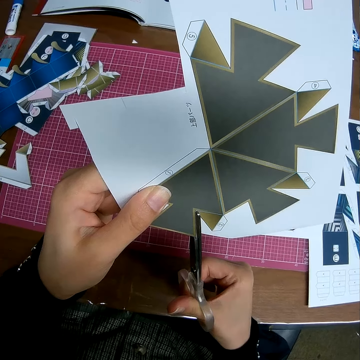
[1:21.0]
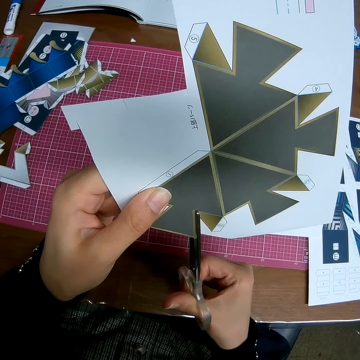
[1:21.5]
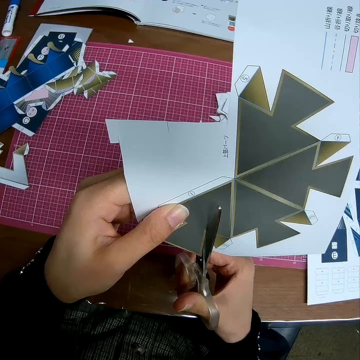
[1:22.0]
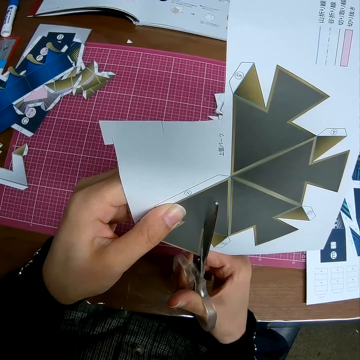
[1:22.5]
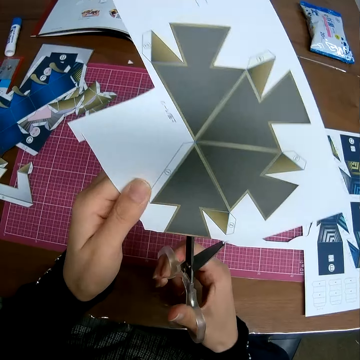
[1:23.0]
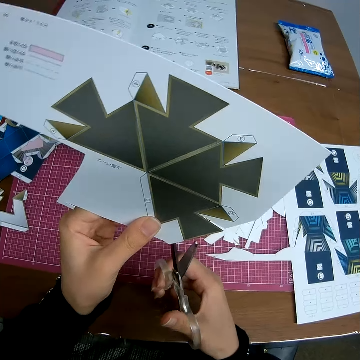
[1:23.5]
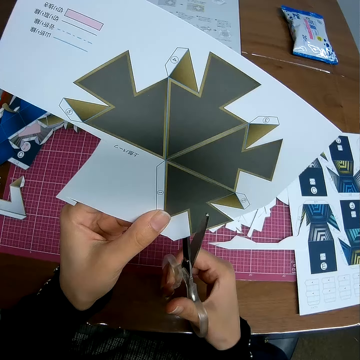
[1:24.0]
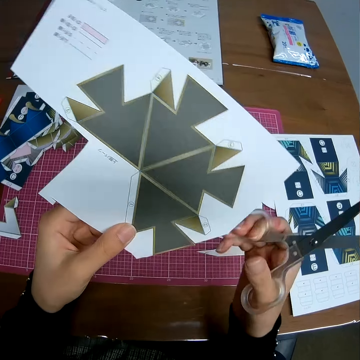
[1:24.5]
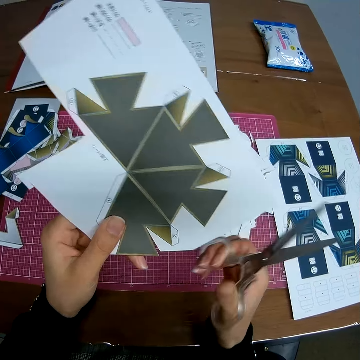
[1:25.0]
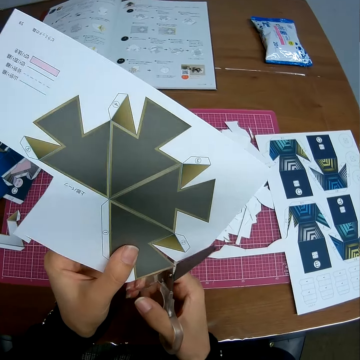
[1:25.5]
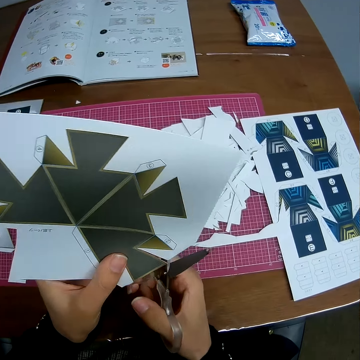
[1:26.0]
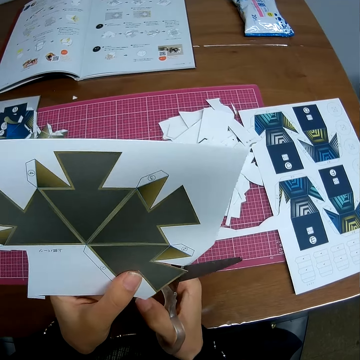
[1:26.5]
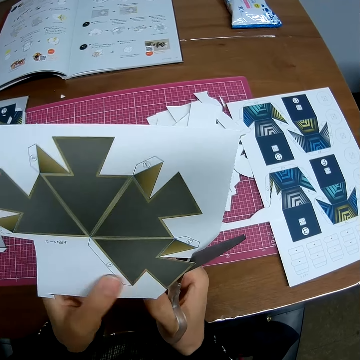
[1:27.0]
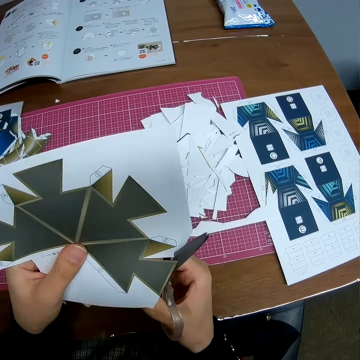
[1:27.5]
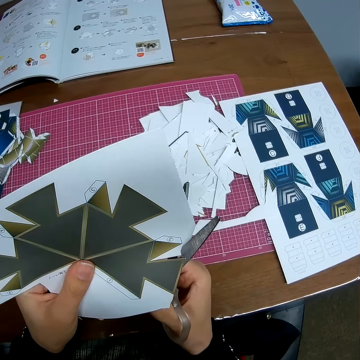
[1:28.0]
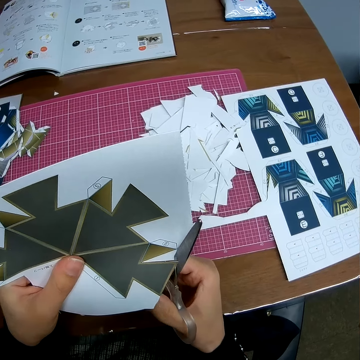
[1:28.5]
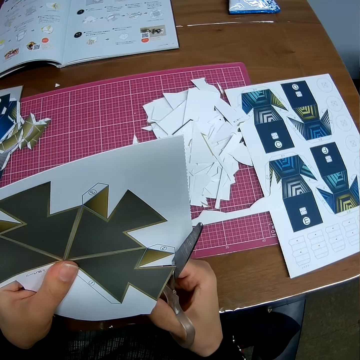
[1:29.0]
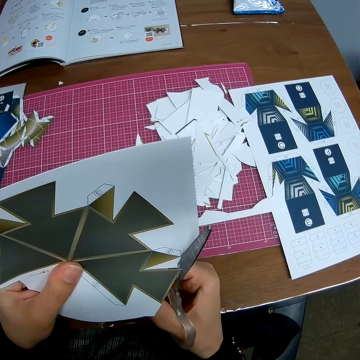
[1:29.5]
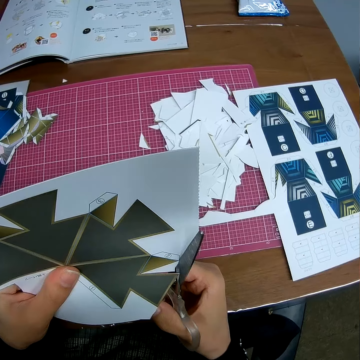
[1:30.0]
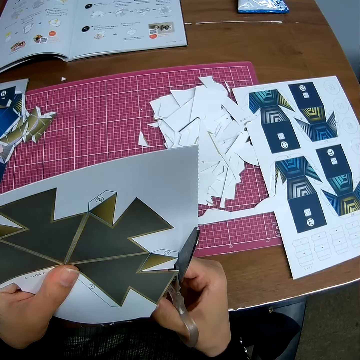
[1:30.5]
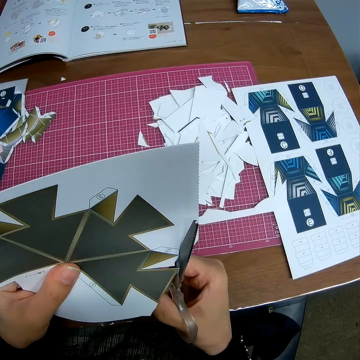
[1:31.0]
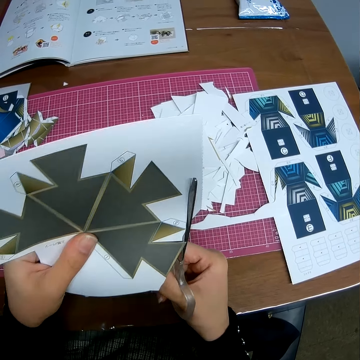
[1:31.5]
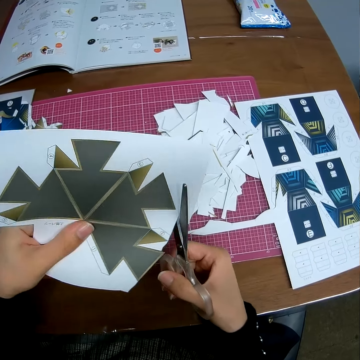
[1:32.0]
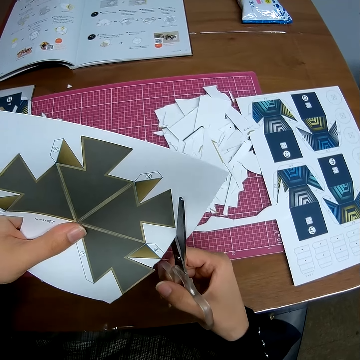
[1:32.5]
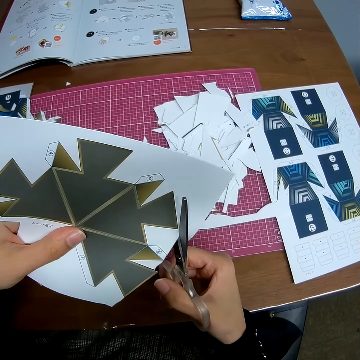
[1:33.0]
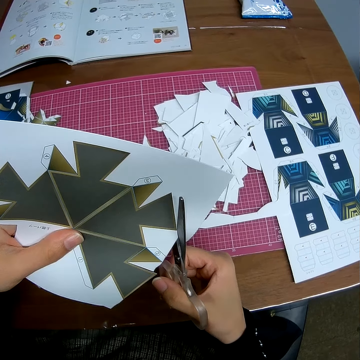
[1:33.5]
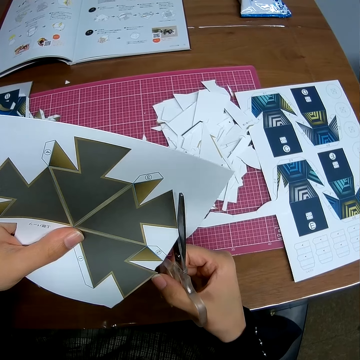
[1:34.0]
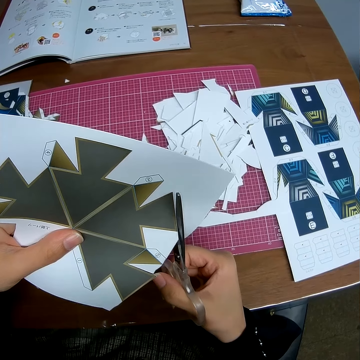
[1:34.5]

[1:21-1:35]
The camera wearer holds a piece of manila paper with his hand. He cuts the piece of manila paper with a pair of scissors.

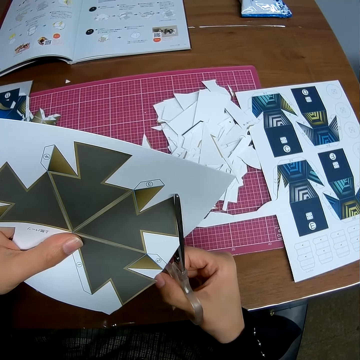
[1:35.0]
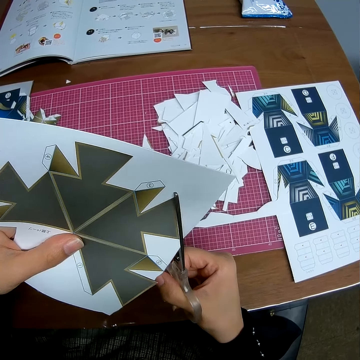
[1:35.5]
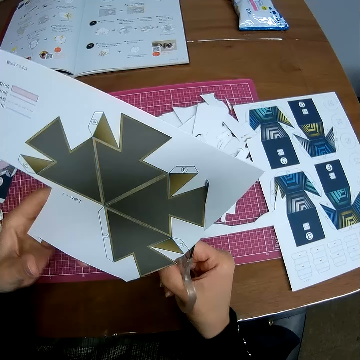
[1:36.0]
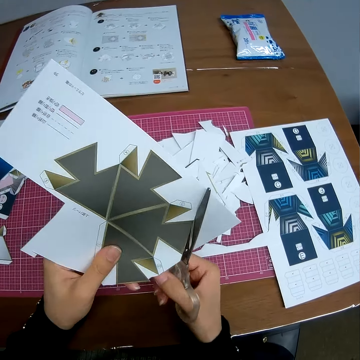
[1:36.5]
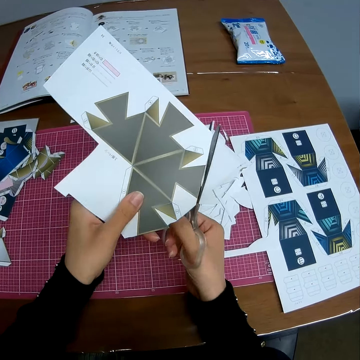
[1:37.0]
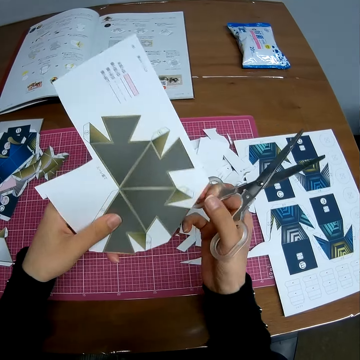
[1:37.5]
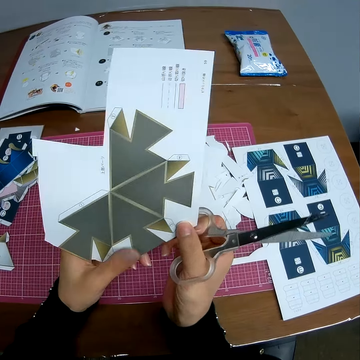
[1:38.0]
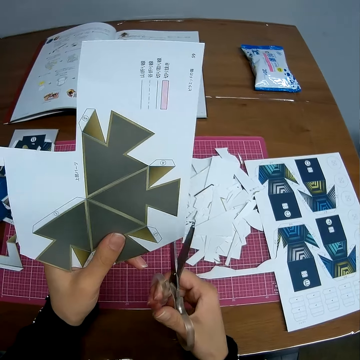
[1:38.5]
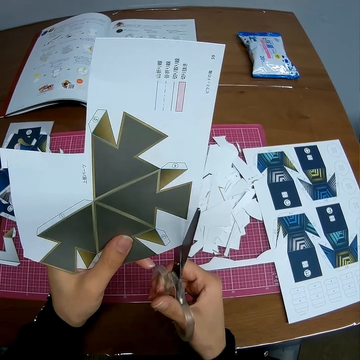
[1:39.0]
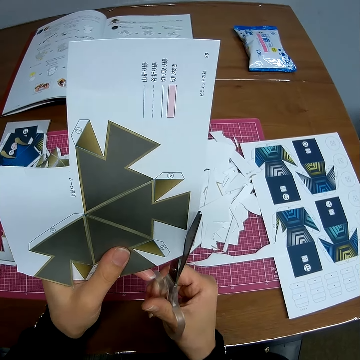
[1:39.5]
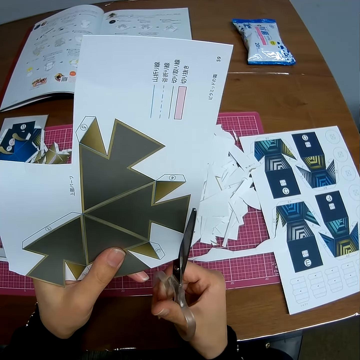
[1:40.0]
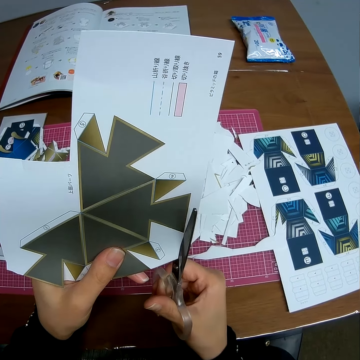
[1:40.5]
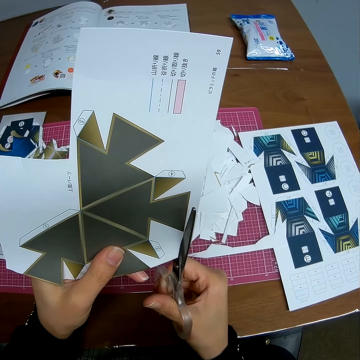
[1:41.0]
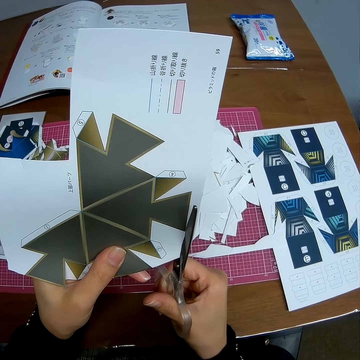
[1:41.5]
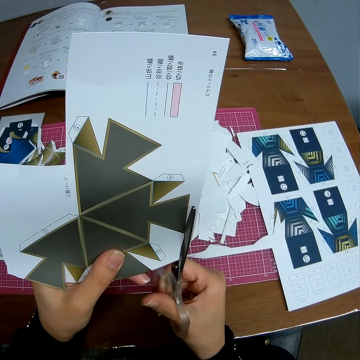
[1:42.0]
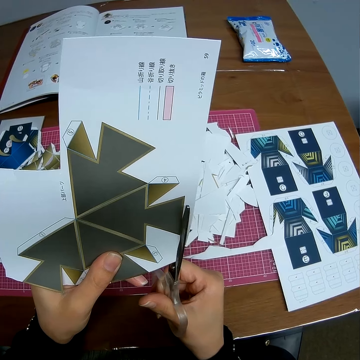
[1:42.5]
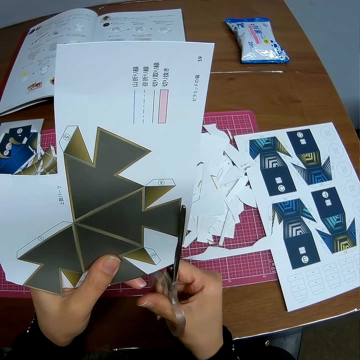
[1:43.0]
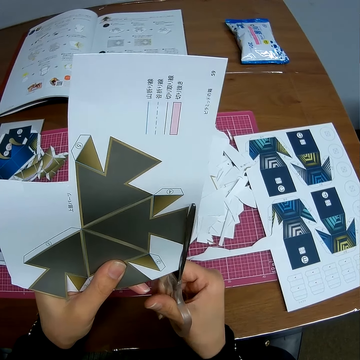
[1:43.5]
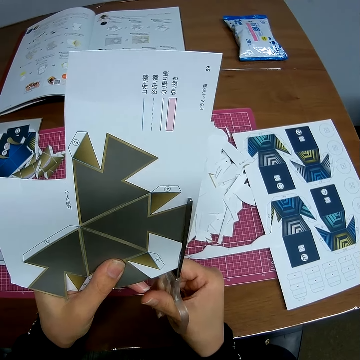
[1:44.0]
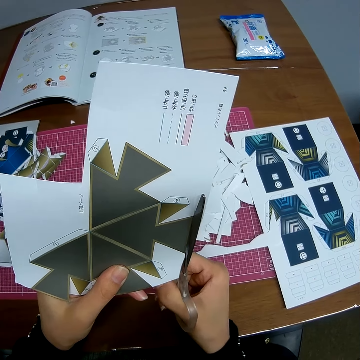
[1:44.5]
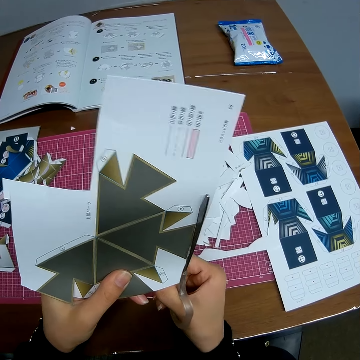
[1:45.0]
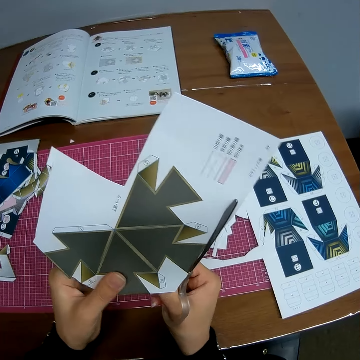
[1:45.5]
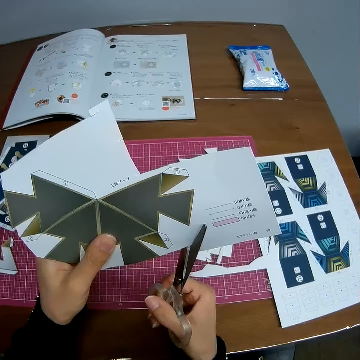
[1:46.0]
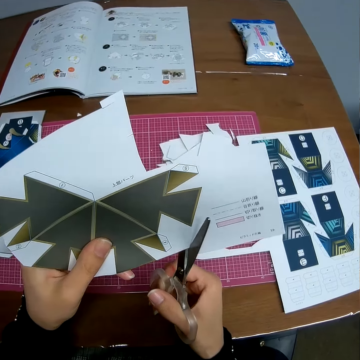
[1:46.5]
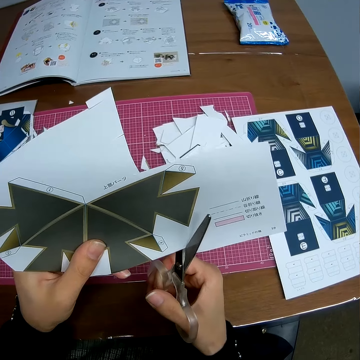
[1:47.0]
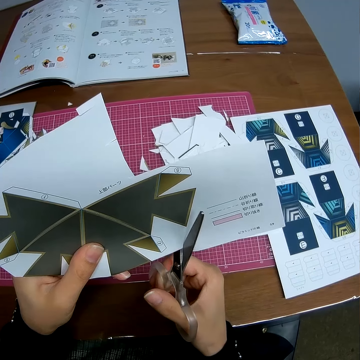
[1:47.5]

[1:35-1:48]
The camera wearer releases a piece of manila paper on the table. He holds the piece of manila paper with his hand. He cuts the piece of manila paper with a pair of scissors.

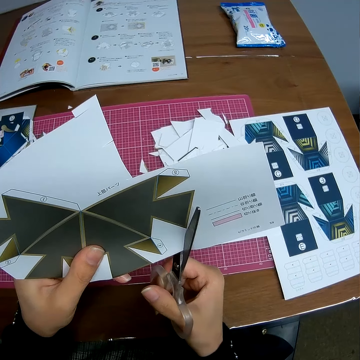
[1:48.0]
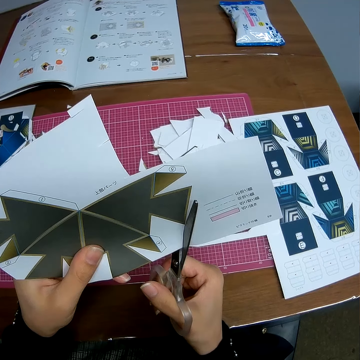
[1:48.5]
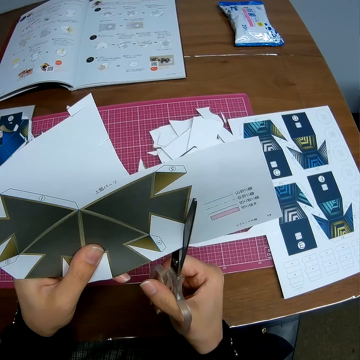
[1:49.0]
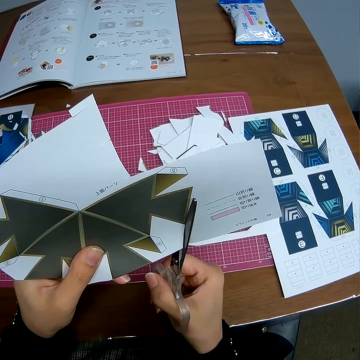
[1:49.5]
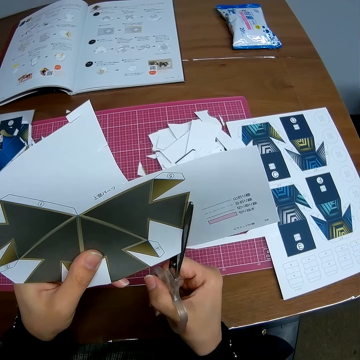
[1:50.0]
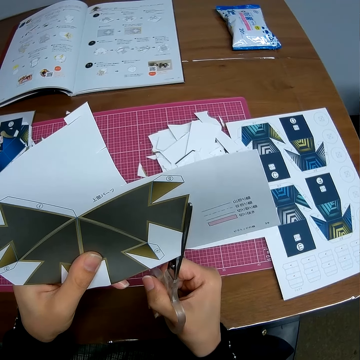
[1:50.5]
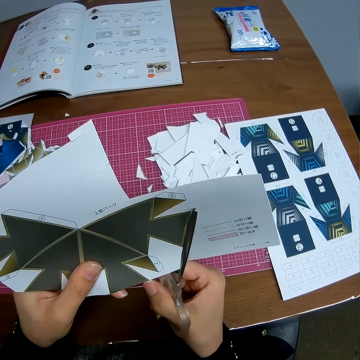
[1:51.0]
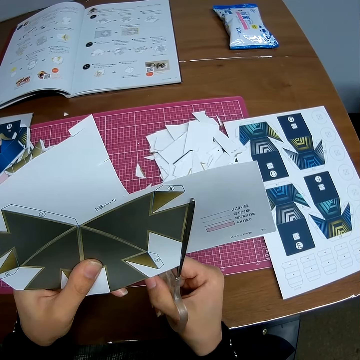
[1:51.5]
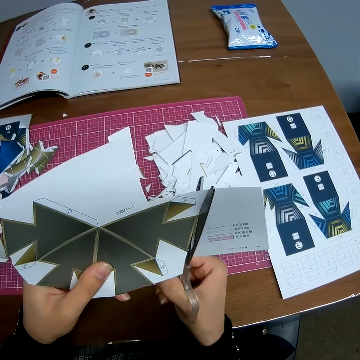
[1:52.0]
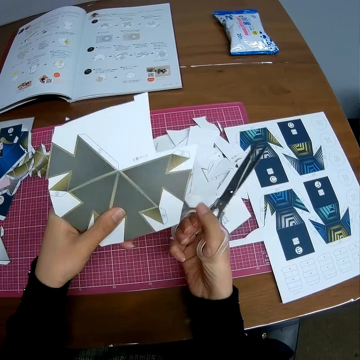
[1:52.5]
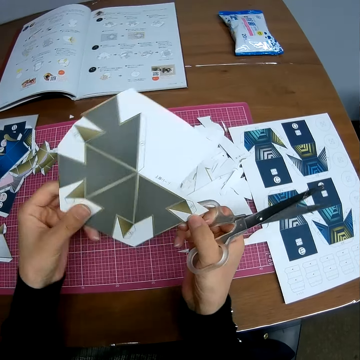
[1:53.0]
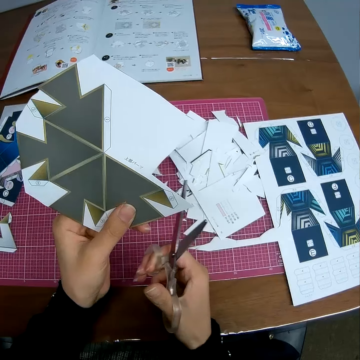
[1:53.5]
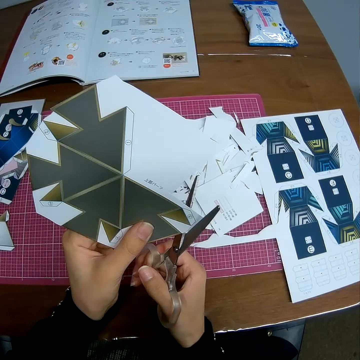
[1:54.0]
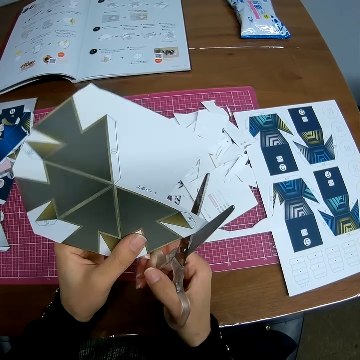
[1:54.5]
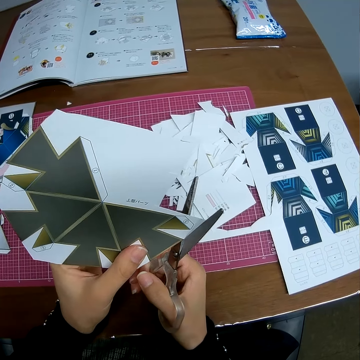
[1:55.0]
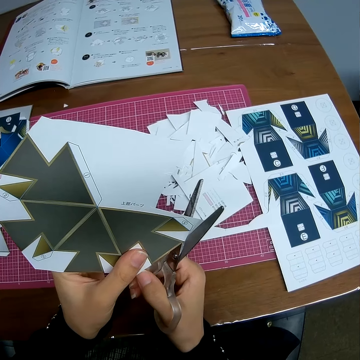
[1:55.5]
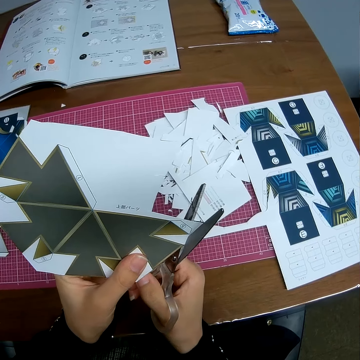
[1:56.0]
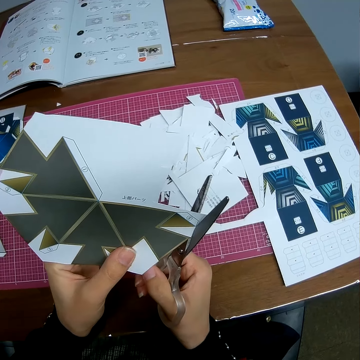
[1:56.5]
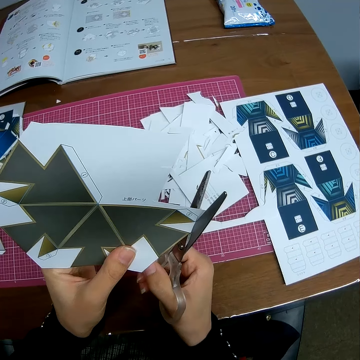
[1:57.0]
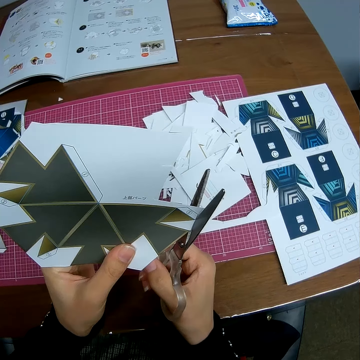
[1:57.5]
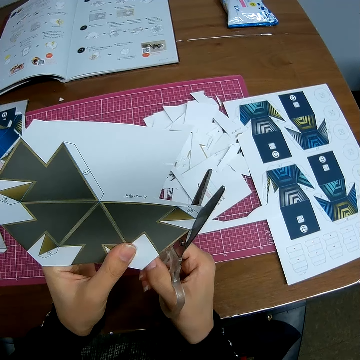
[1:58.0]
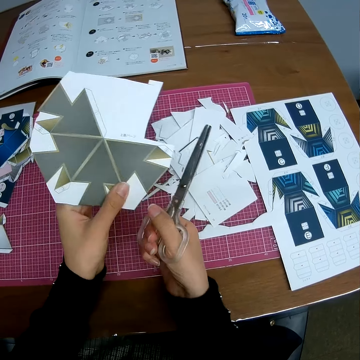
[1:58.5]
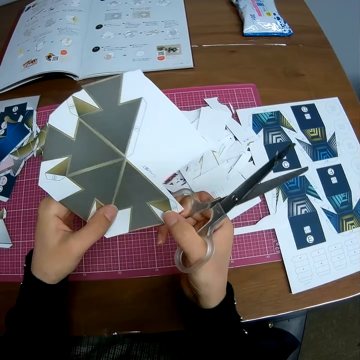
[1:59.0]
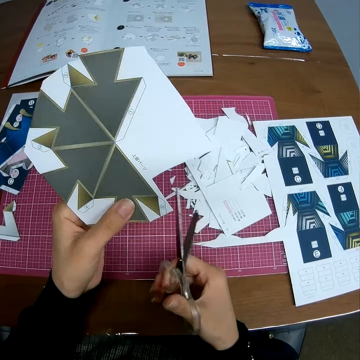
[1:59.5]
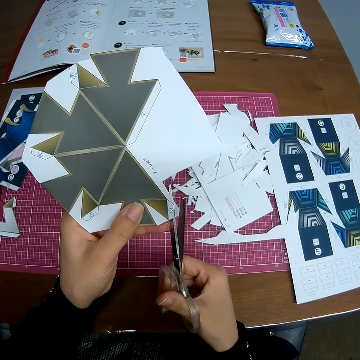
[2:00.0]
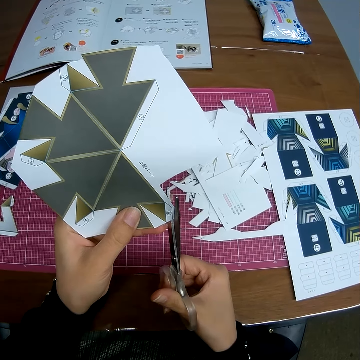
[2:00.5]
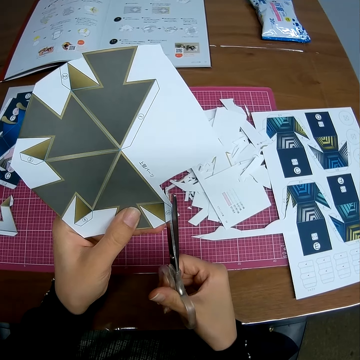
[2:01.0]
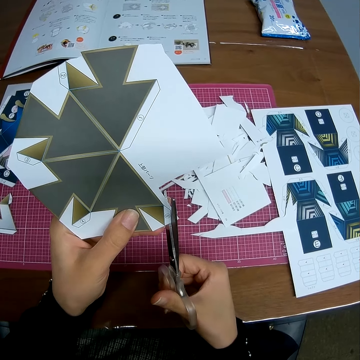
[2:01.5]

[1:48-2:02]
The camera wearer releases a piece of manila paper on the table. He holds the piece of manila paper with his hand. He cuts the piece of manila paper with a pair of scissors. He releases the piece of manila paper on the table. He holds the piece of manila paper with his hand. He cuts the piece of manila paper with the pair of scissors.
